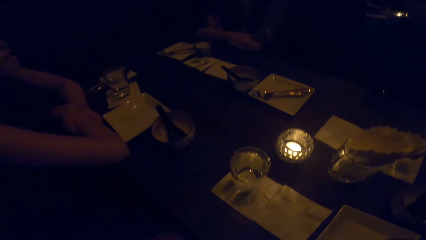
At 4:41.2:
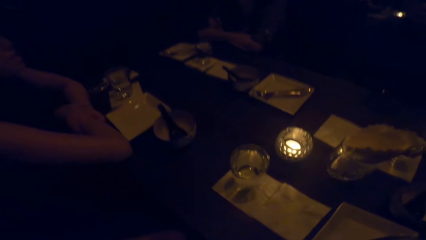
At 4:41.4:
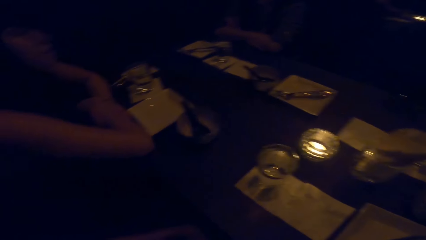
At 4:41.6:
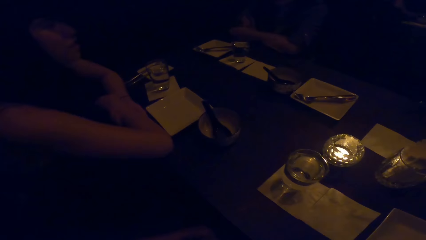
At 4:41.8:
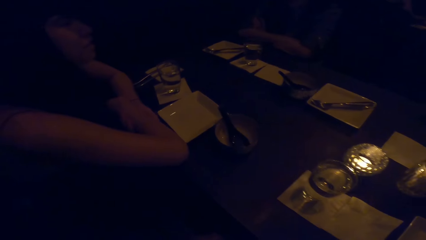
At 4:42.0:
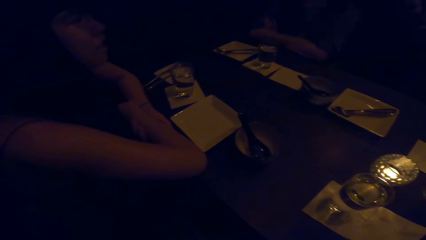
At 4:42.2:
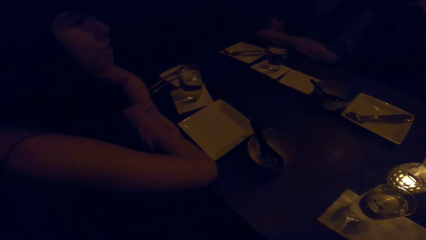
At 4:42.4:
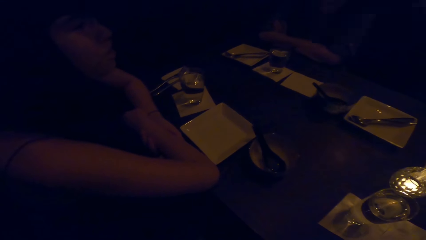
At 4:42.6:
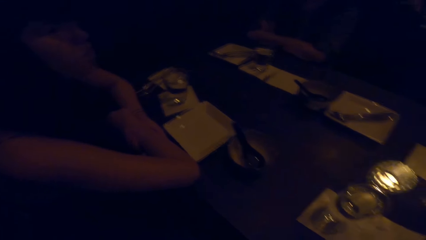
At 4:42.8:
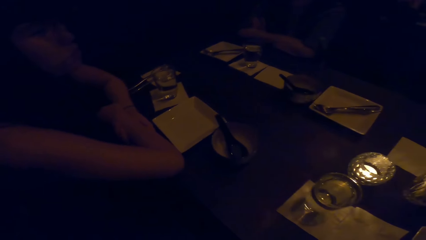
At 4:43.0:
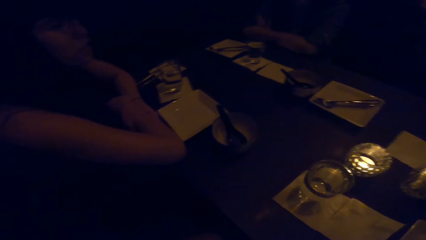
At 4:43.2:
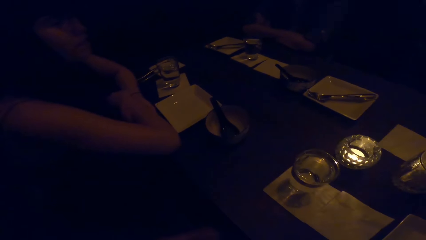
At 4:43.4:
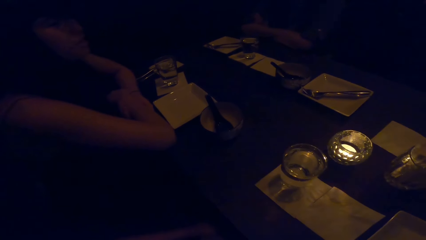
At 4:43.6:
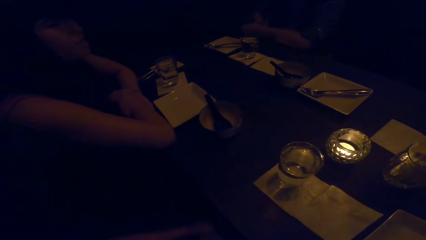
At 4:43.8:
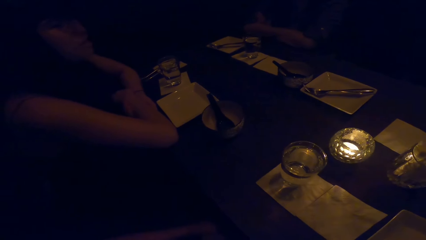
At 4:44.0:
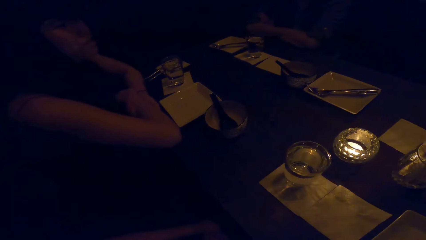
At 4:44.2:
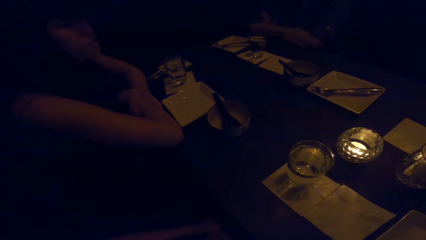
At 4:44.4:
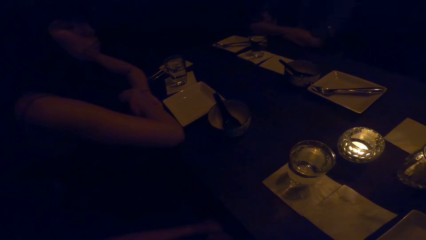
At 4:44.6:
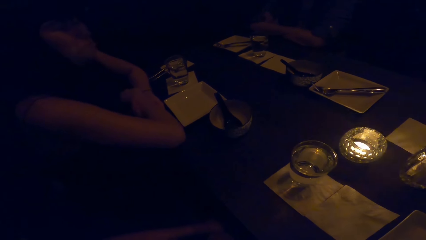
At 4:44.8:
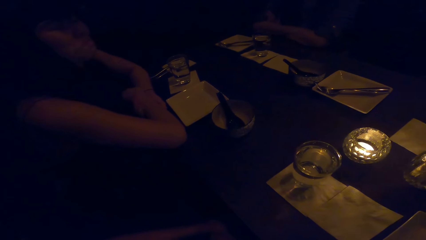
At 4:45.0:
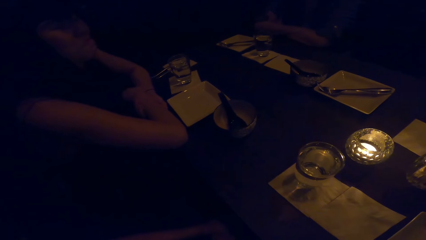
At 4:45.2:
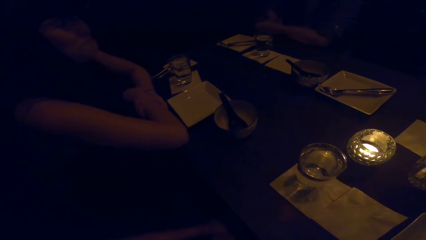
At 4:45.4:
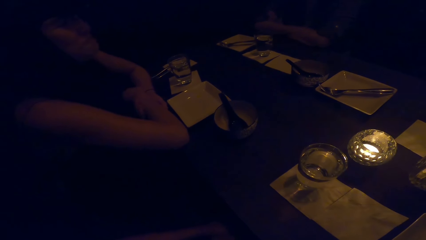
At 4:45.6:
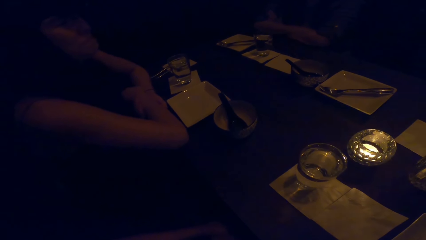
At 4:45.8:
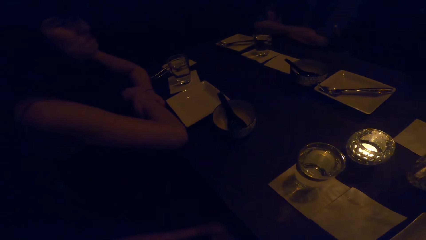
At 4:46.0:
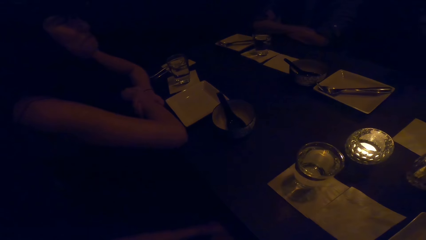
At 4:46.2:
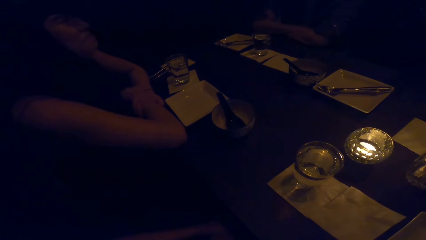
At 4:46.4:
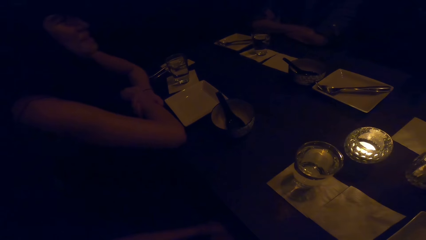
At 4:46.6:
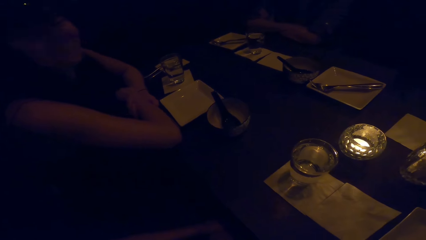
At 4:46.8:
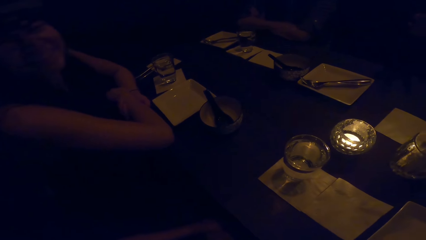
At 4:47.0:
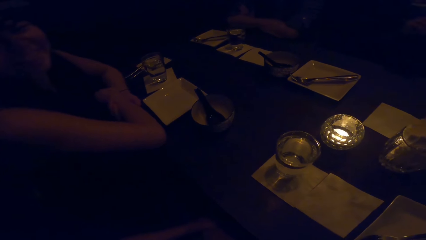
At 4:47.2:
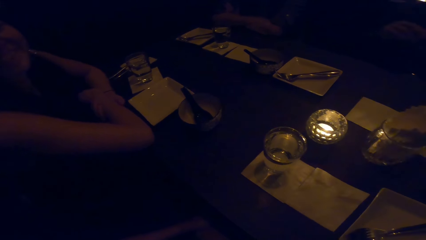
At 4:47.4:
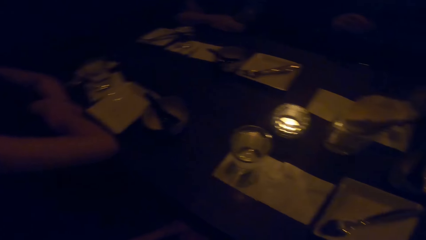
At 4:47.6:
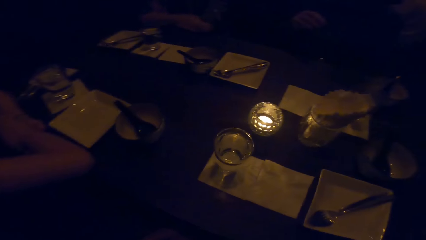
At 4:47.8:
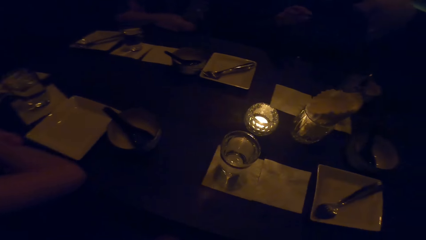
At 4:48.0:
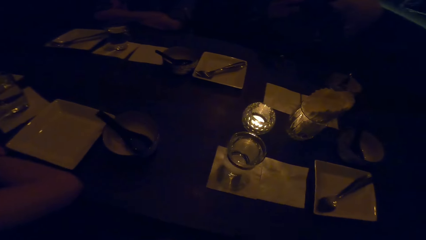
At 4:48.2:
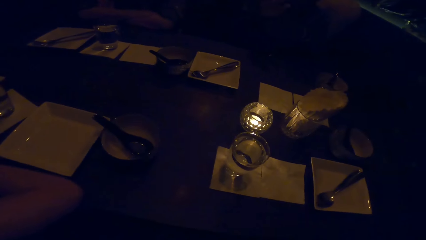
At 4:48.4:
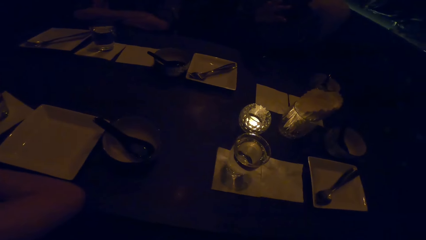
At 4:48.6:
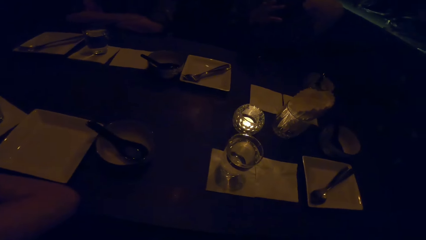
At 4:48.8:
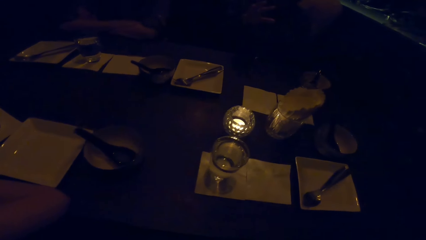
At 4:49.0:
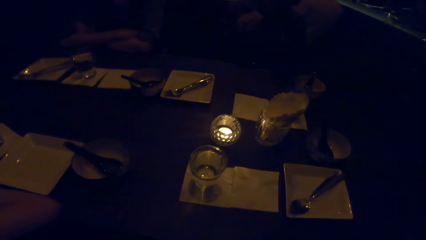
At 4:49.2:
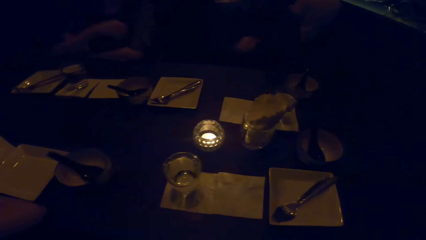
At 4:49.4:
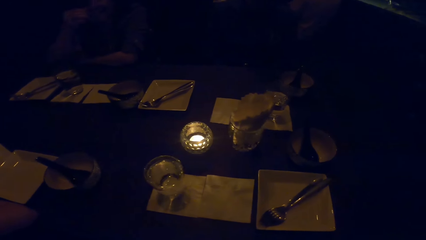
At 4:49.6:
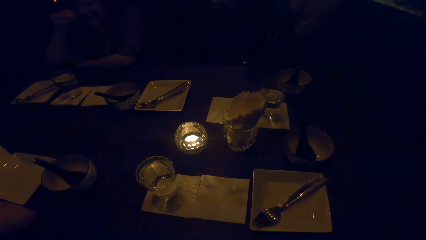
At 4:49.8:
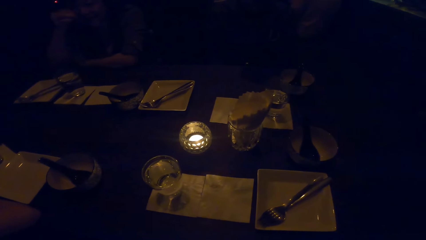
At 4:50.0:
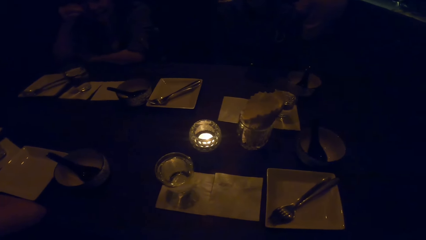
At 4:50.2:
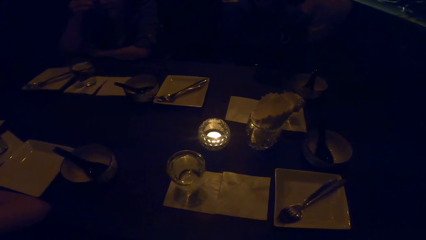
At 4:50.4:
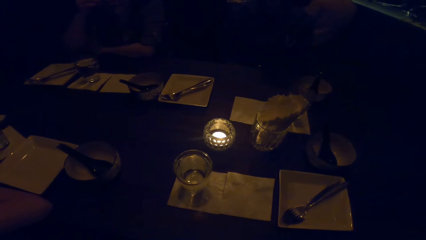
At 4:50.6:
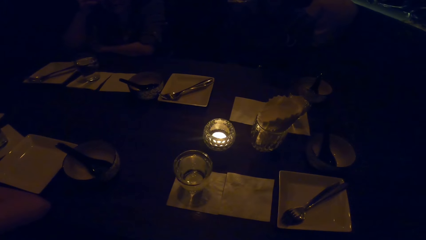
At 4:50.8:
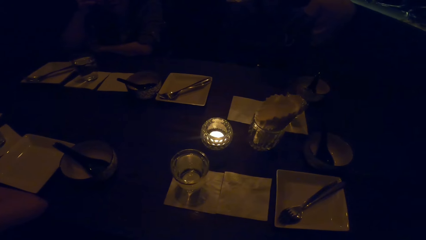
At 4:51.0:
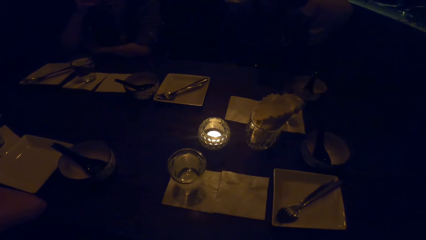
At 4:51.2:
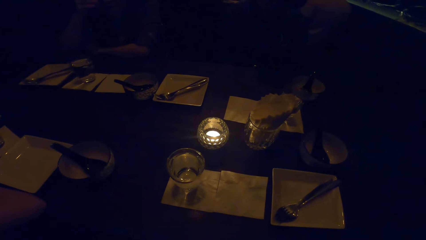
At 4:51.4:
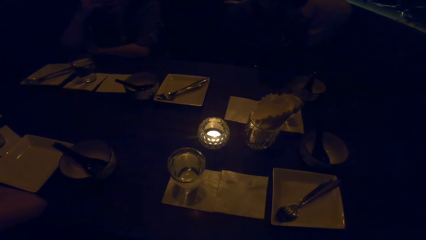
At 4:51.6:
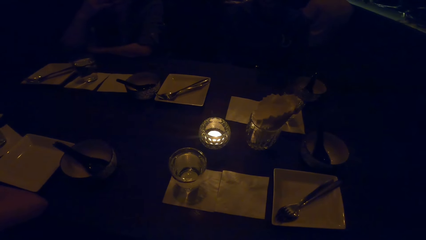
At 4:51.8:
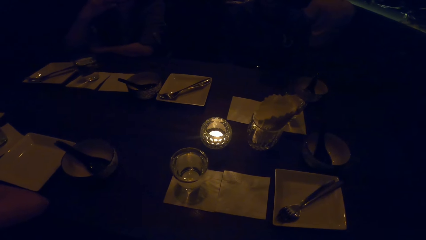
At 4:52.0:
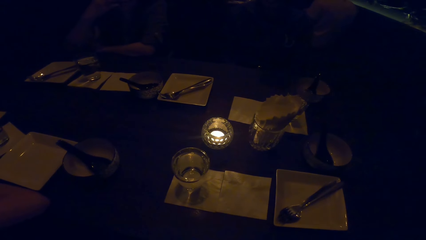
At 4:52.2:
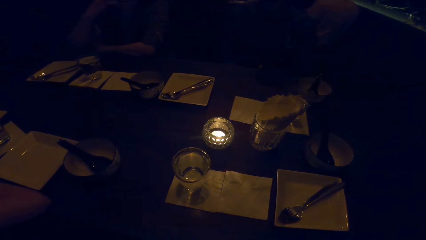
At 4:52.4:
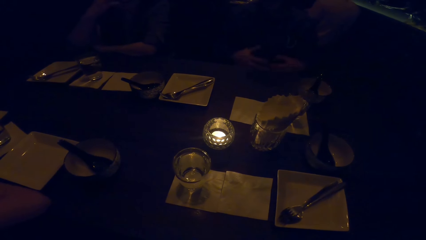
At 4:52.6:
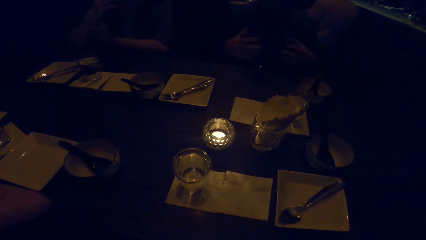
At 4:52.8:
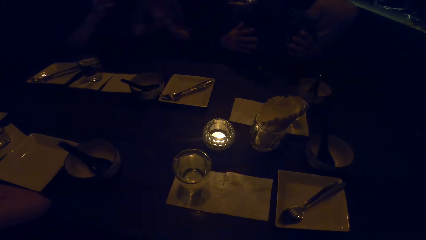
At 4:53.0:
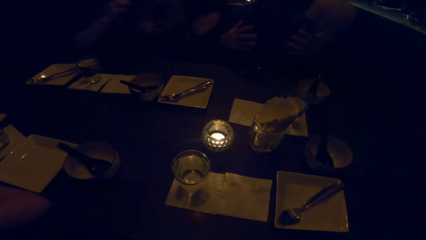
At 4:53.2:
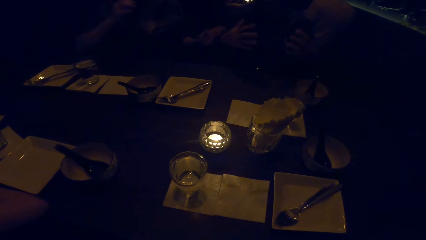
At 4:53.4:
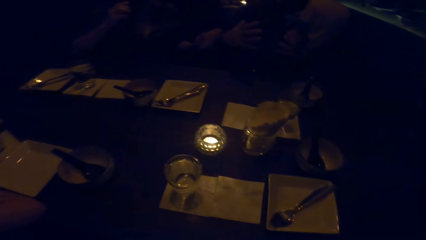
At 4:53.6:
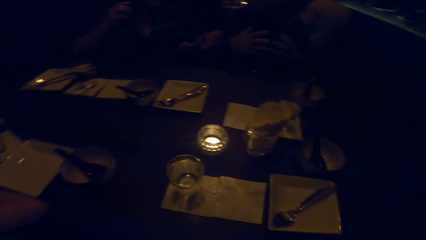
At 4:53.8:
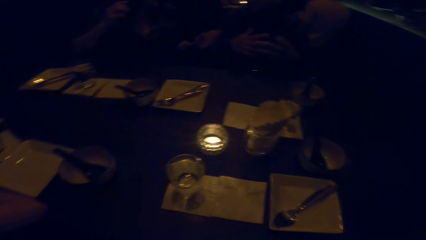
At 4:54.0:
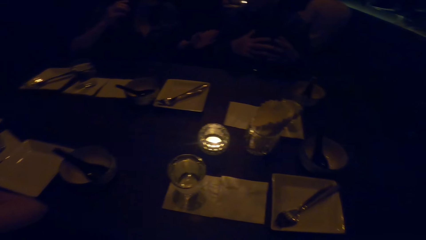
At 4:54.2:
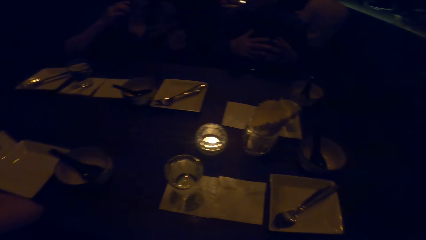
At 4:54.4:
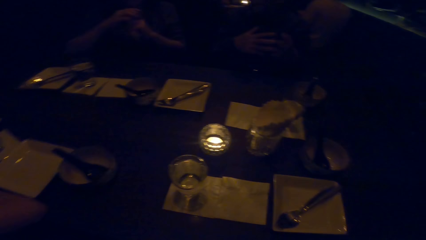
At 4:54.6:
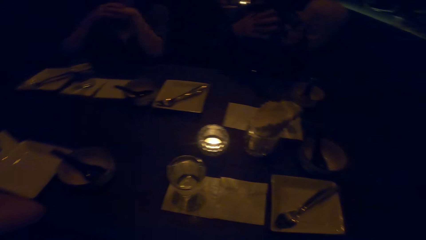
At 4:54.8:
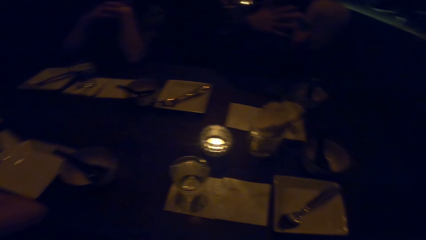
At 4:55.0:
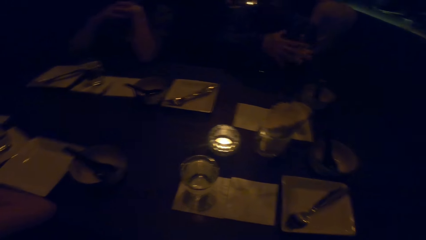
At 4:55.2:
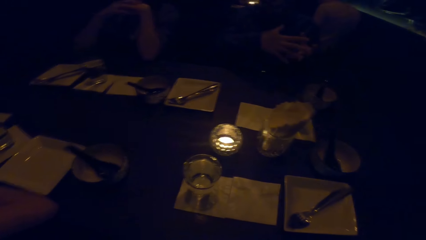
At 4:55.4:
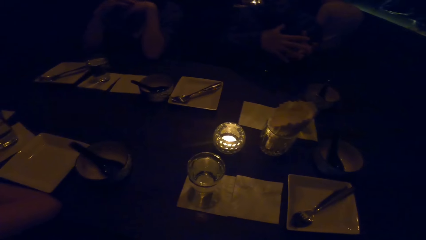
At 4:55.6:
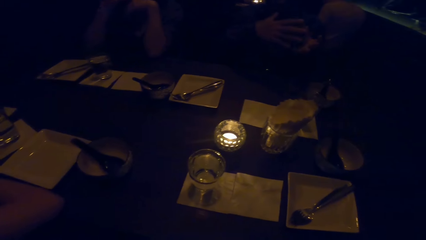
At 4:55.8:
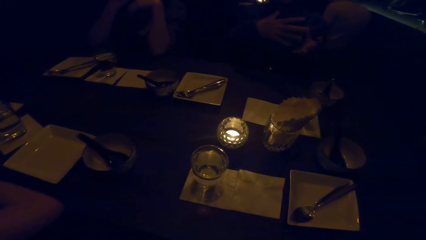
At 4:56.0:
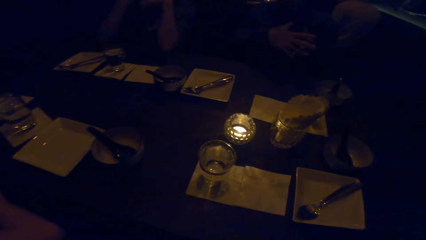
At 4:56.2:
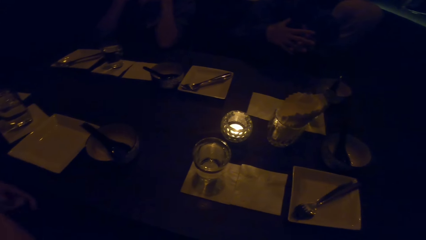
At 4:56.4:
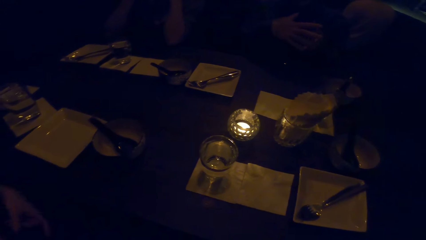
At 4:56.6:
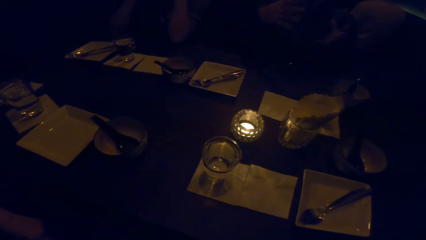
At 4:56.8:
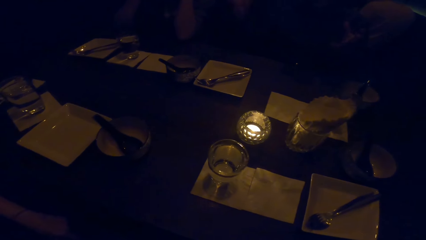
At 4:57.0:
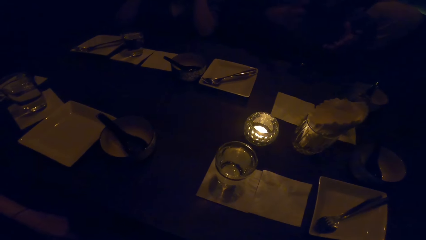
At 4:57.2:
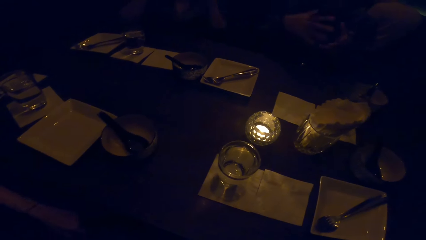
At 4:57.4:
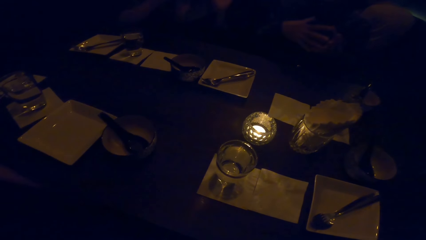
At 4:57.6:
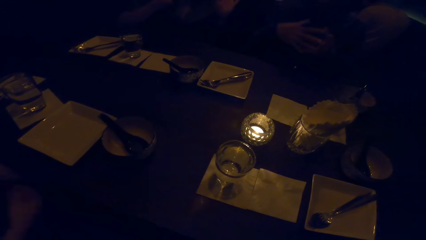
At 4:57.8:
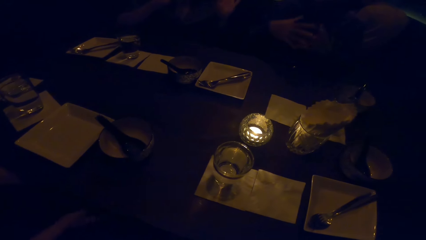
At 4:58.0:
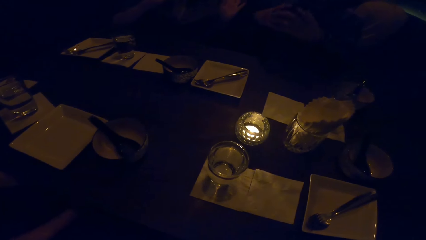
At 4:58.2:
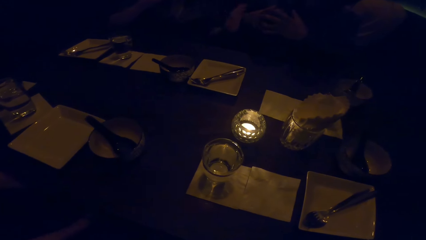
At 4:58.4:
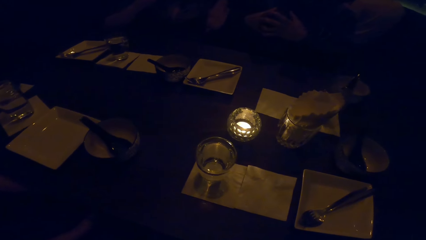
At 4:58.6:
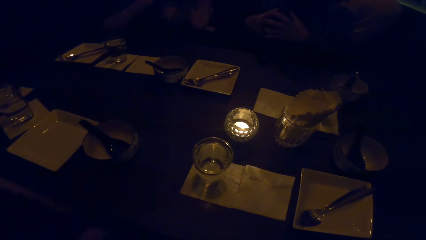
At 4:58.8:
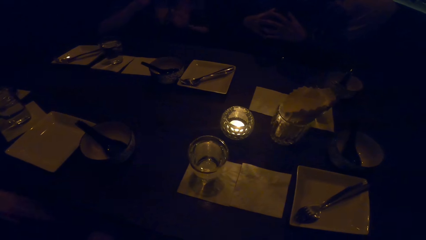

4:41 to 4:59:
A man spreads his hands. The camera wearer looks around. The man interacts with the camera wearer.
